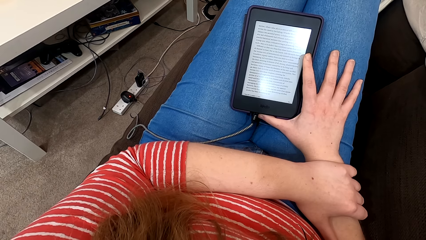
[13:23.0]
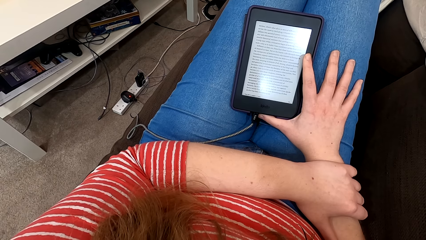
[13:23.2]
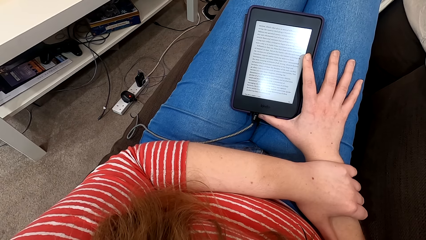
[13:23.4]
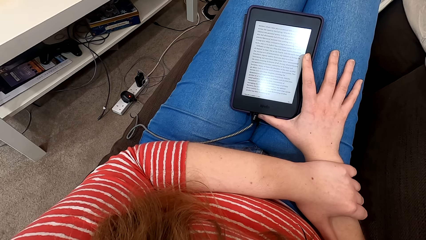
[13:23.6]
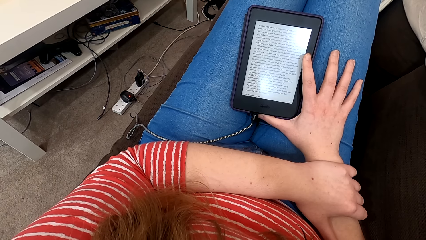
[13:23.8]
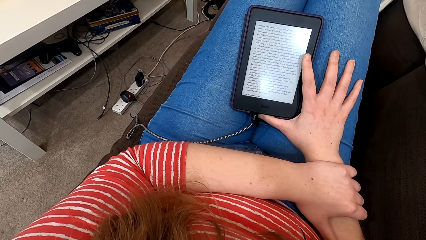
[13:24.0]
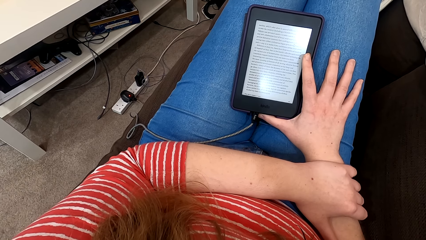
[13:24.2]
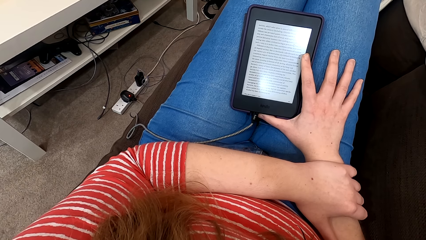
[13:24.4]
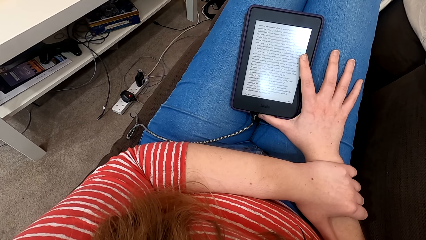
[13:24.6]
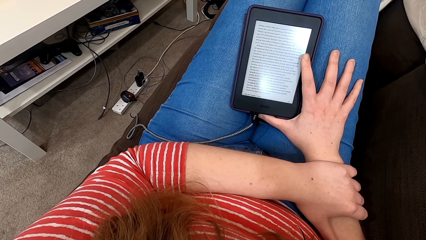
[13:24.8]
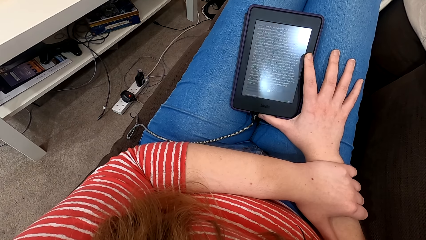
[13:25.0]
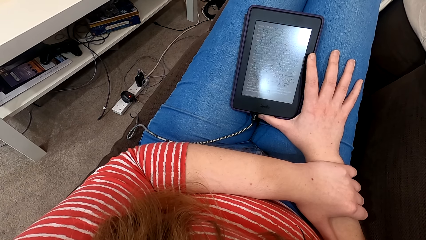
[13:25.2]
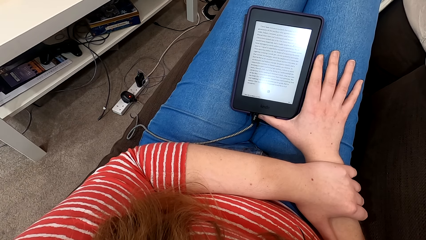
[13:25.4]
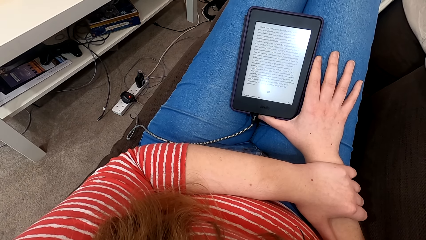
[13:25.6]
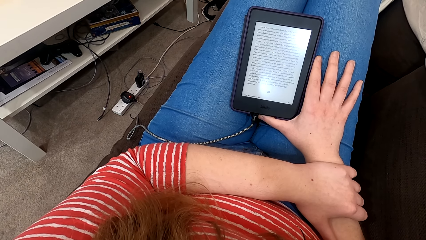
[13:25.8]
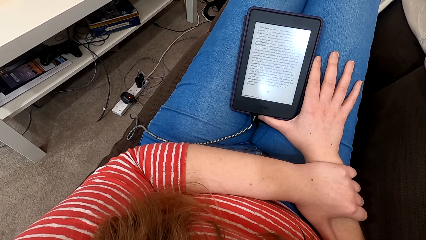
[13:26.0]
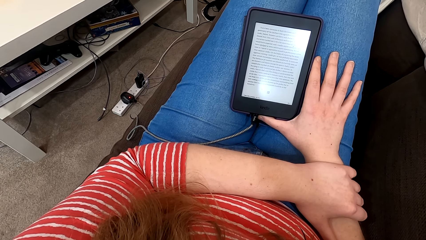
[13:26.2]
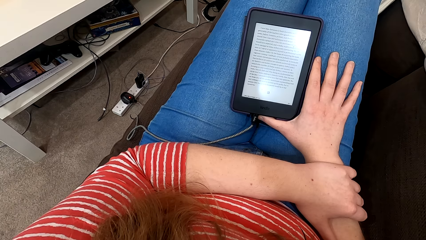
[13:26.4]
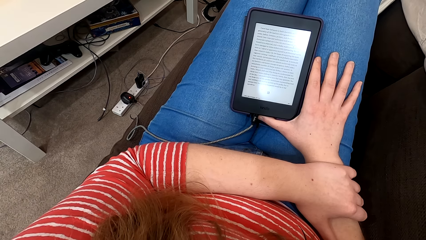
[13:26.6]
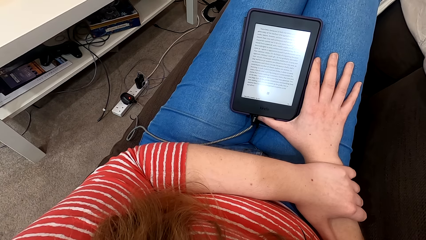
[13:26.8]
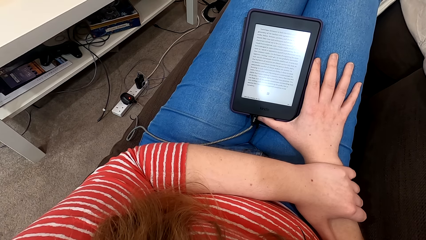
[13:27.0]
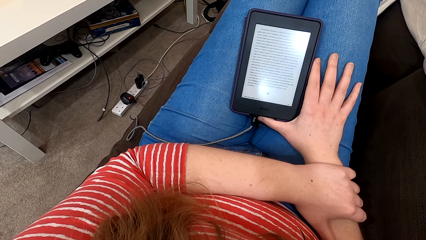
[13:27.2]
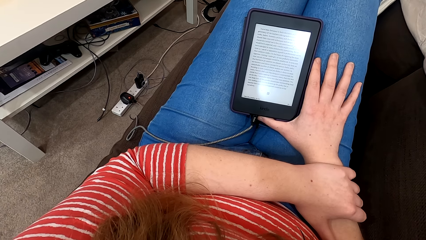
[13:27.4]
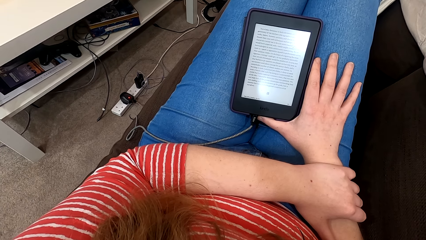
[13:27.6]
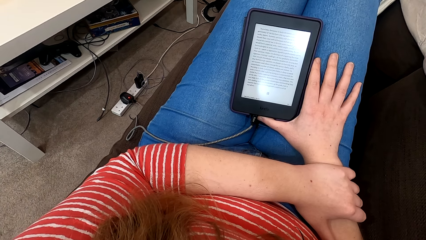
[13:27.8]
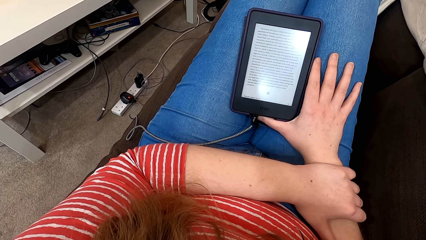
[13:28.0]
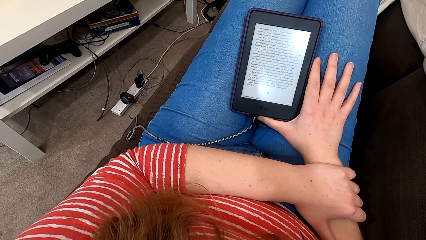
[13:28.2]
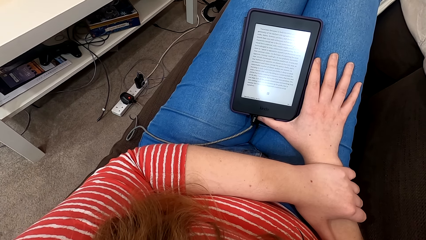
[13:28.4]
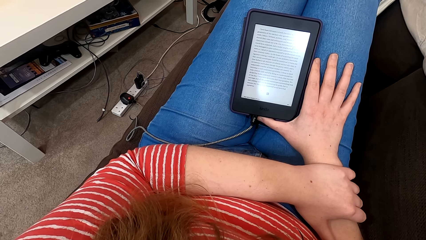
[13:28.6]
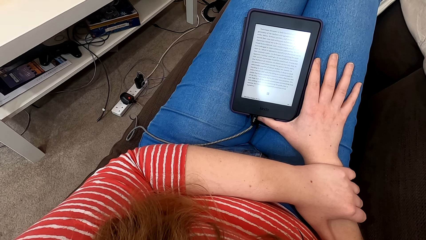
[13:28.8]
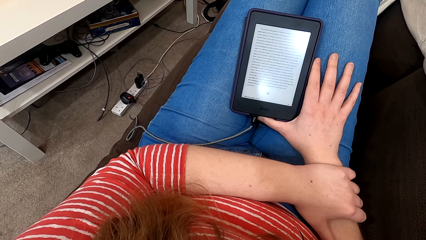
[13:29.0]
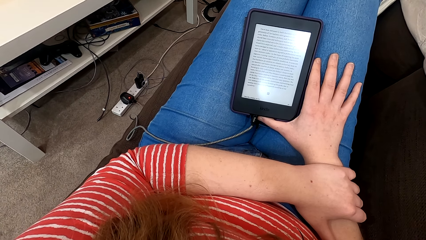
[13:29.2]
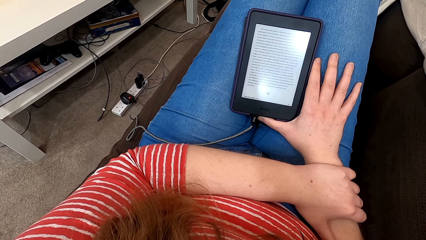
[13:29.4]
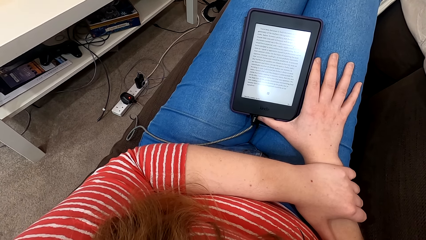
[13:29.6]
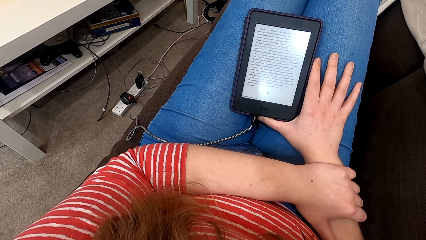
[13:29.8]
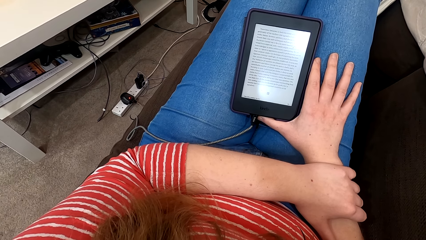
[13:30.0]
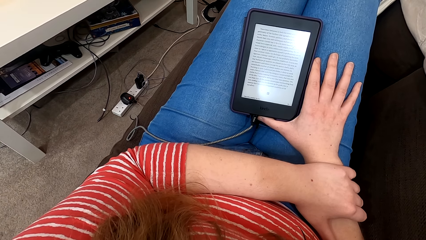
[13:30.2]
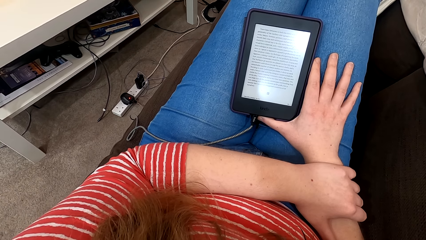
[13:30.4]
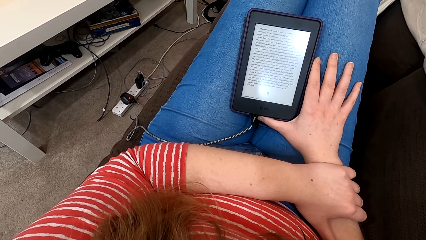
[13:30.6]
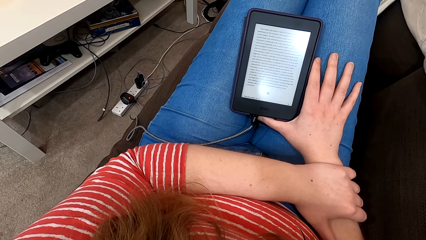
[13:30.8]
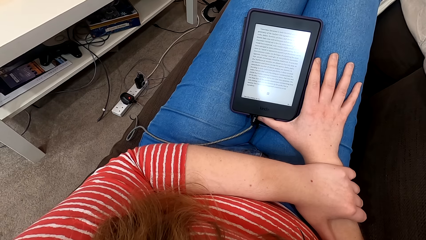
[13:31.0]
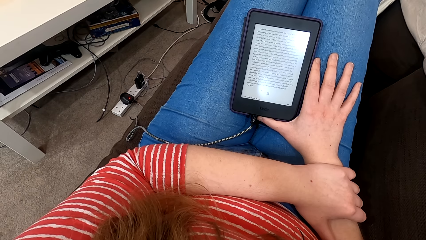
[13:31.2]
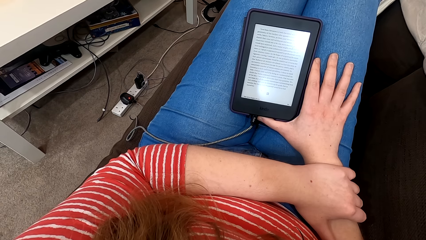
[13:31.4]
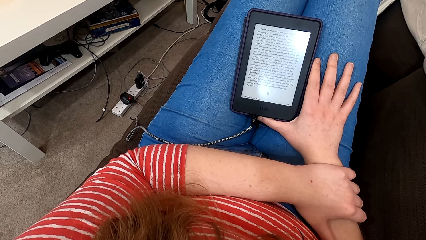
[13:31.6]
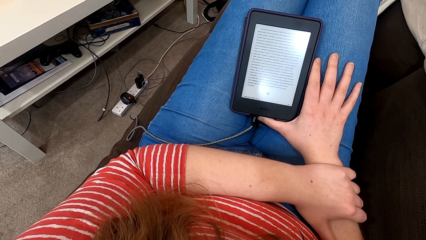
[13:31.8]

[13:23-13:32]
The camera wearer taps the screen of the phone. They read on the phone.

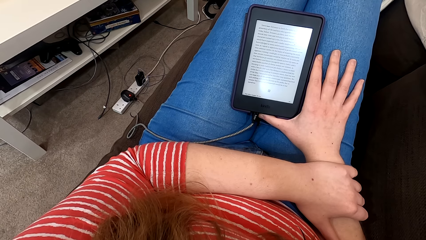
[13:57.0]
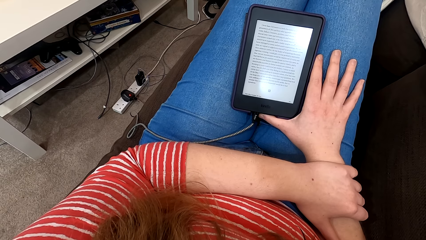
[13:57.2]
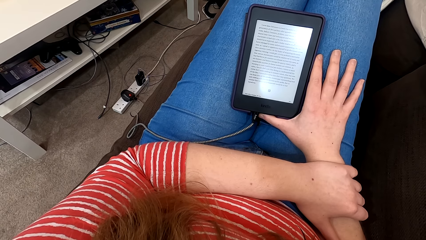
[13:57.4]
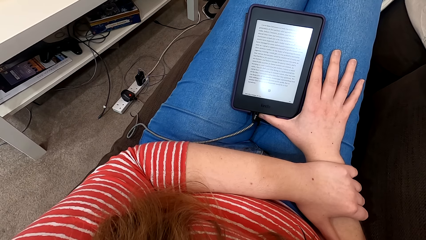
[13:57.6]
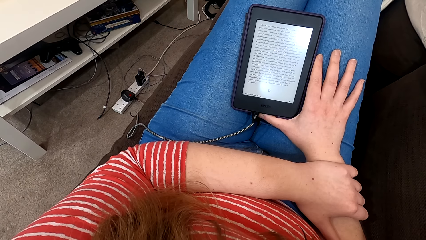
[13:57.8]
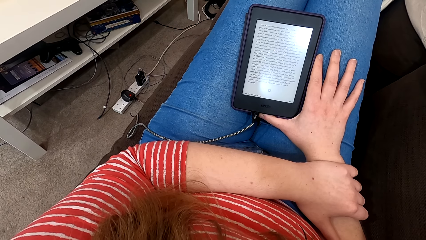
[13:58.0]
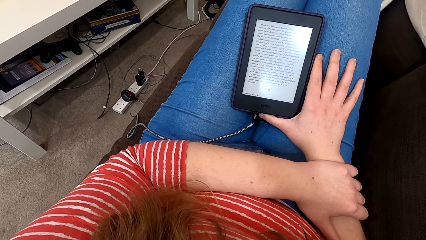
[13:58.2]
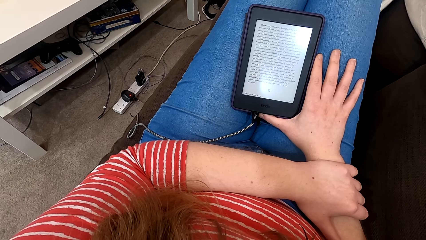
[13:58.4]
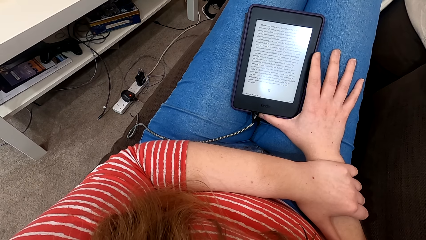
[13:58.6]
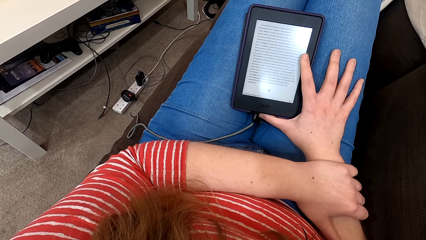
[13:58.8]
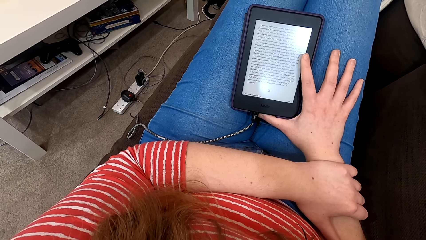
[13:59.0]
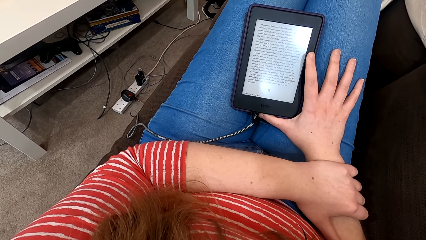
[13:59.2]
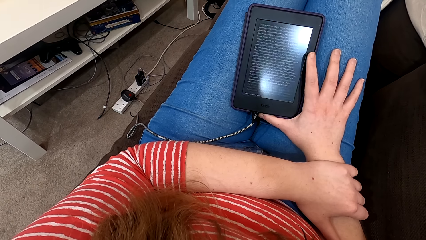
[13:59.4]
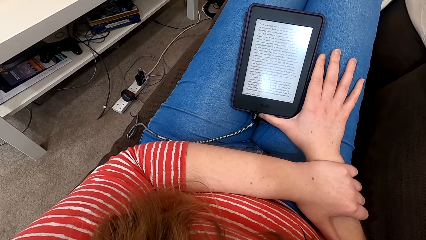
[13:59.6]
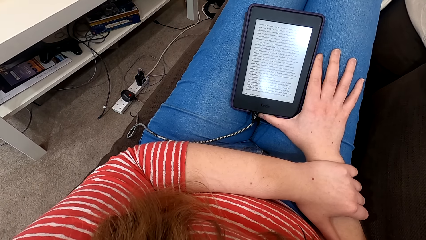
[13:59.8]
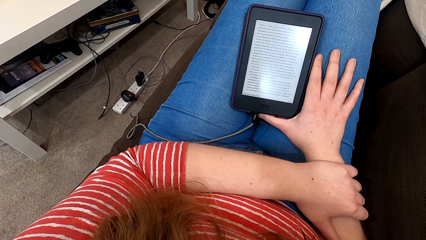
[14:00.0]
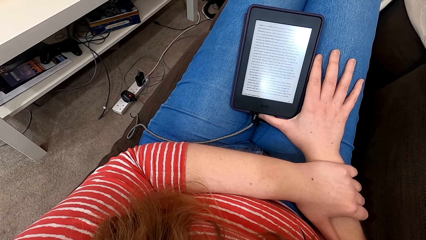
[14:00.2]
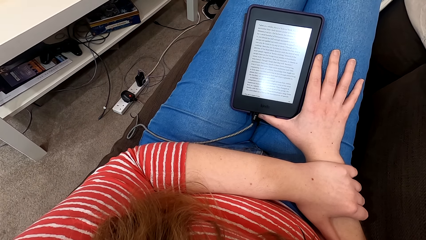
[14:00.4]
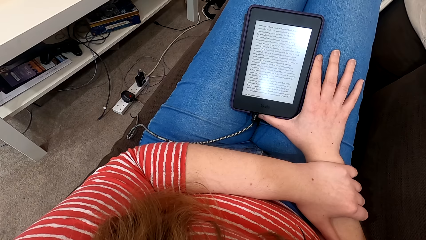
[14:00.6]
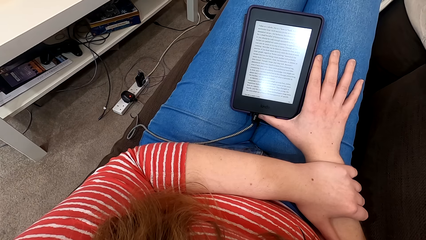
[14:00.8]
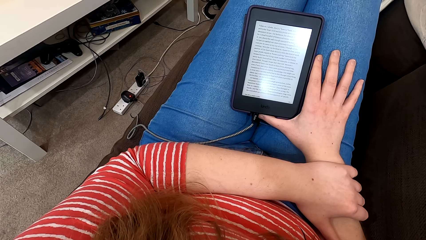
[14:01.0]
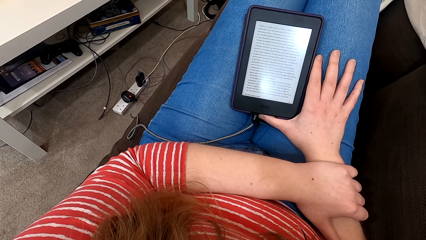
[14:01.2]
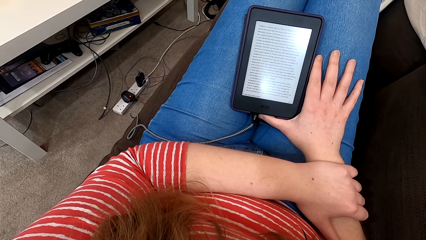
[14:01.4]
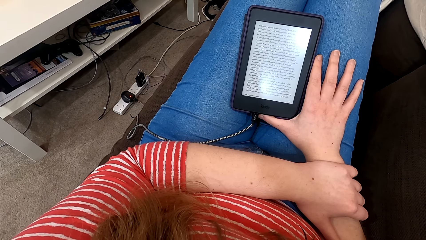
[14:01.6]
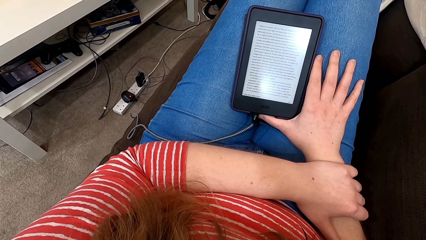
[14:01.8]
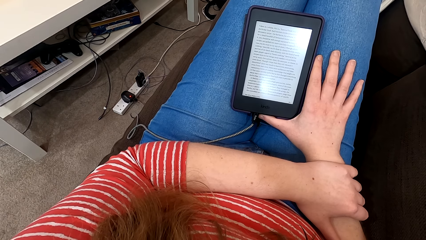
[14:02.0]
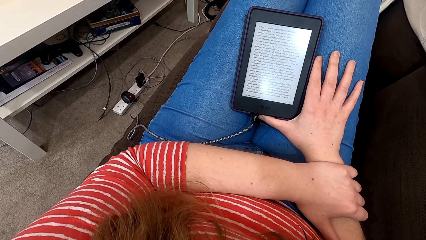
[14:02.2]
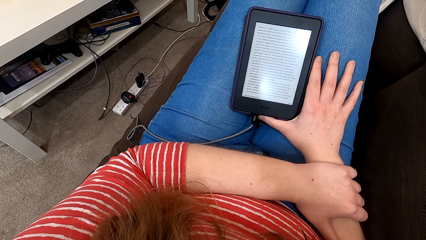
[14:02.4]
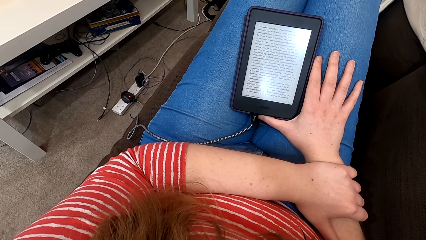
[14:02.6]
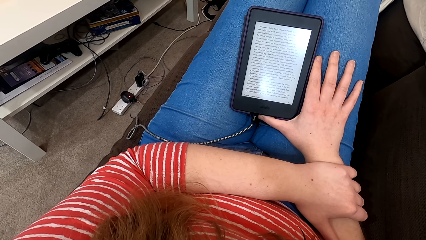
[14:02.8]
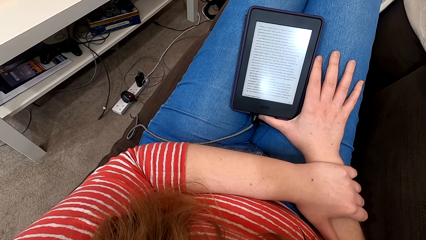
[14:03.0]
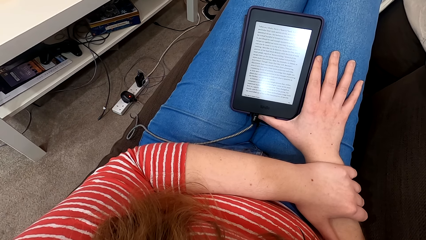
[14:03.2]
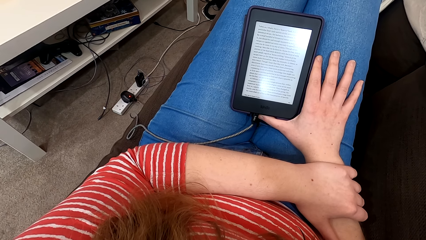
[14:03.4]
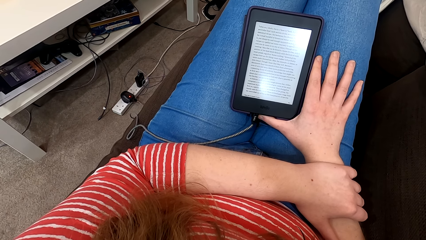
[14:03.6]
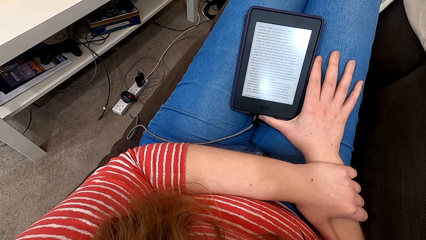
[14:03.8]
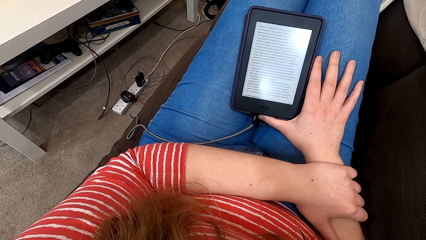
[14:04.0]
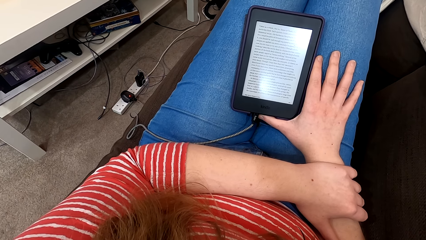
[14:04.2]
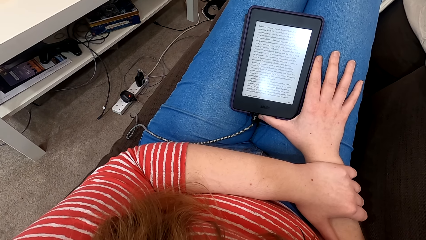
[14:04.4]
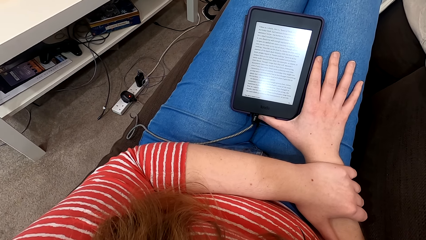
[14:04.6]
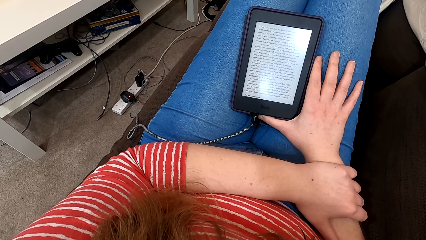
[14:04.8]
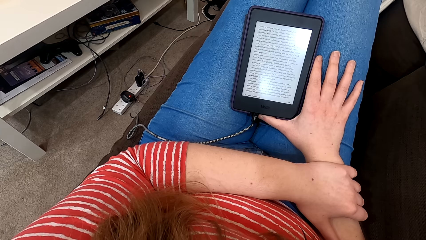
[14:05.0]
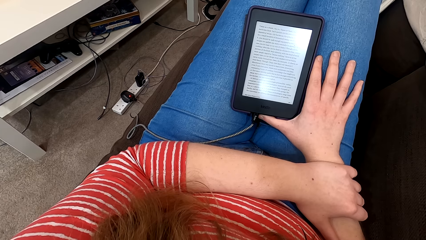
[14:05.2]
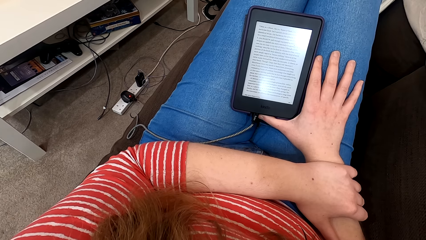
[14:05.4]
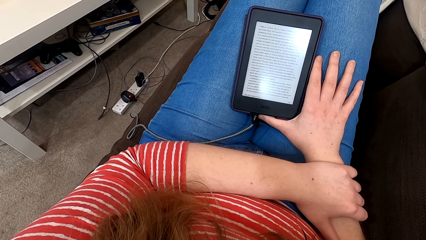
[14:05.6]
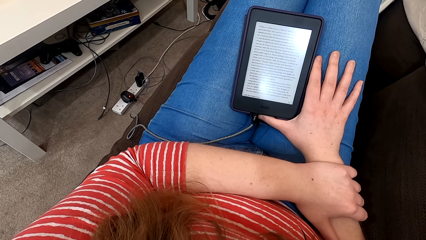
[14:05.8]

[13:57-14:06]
The camera wearer taps the phone screen. They read on the phone.
